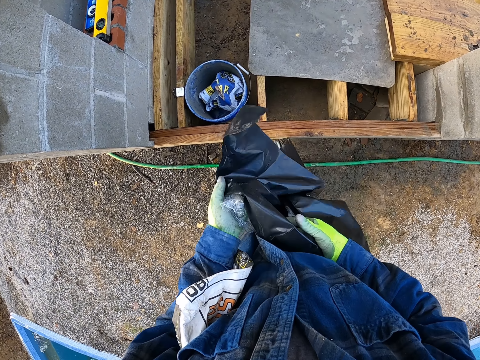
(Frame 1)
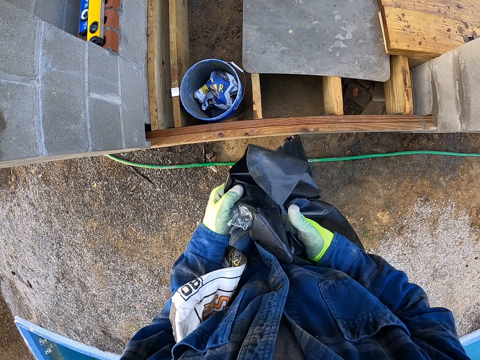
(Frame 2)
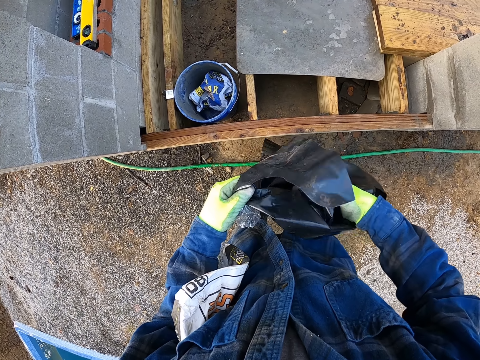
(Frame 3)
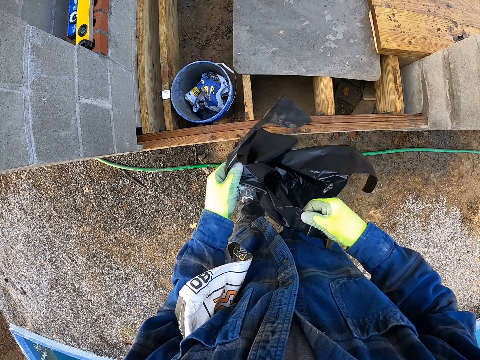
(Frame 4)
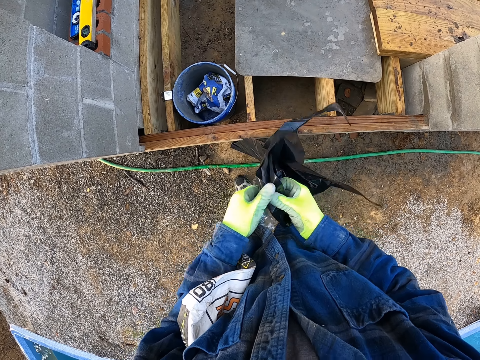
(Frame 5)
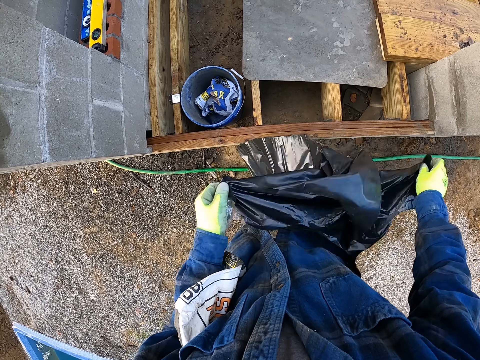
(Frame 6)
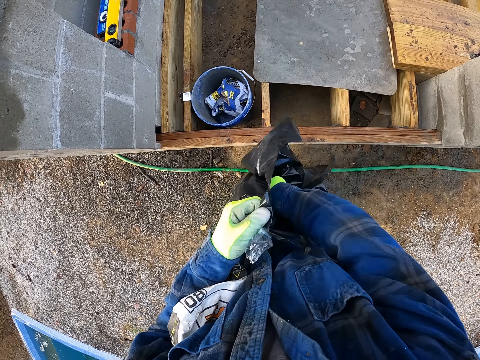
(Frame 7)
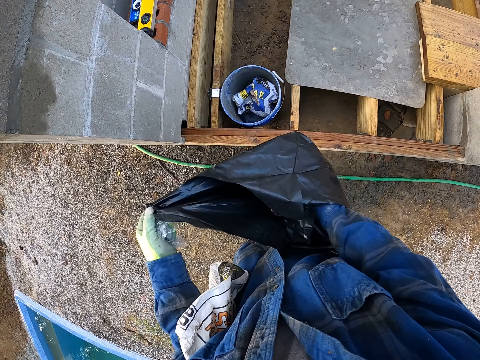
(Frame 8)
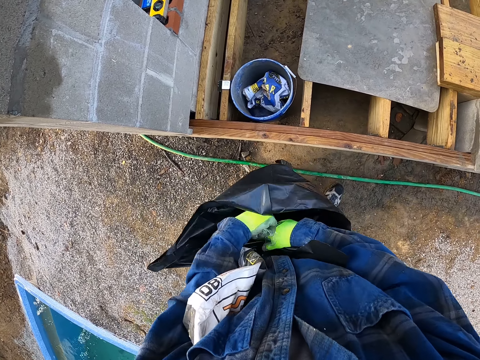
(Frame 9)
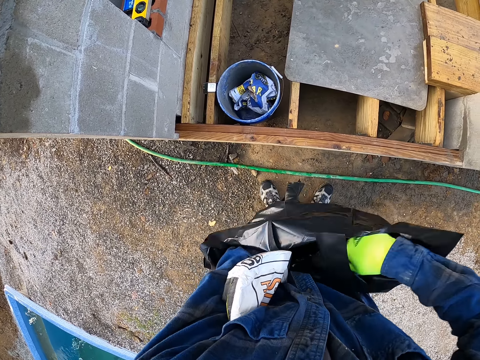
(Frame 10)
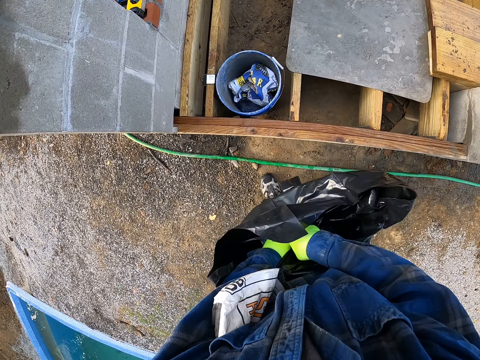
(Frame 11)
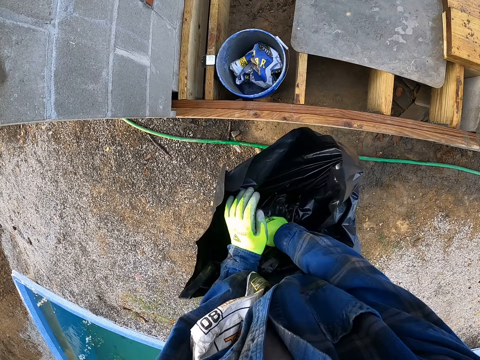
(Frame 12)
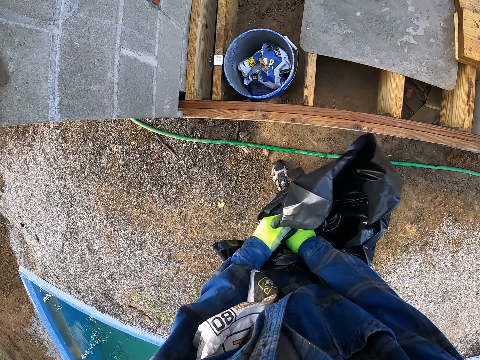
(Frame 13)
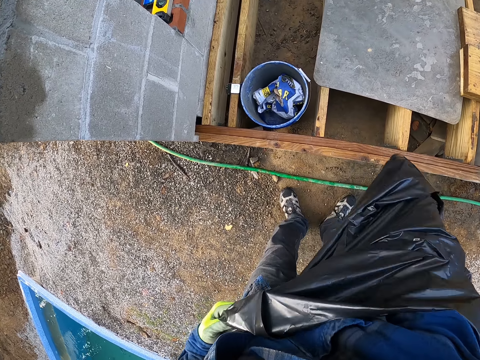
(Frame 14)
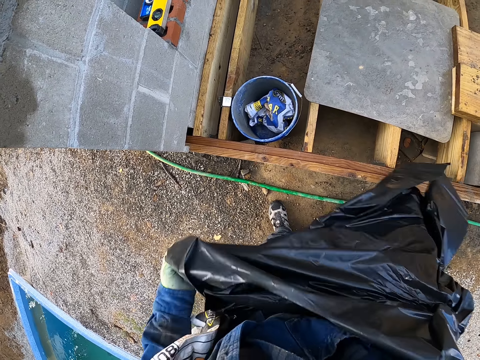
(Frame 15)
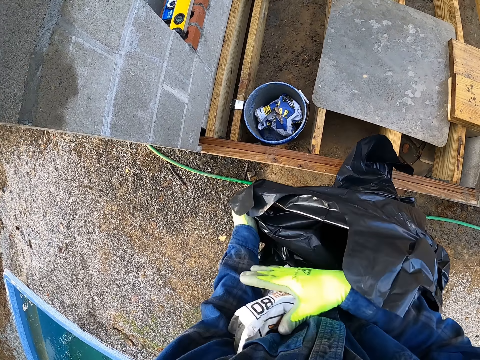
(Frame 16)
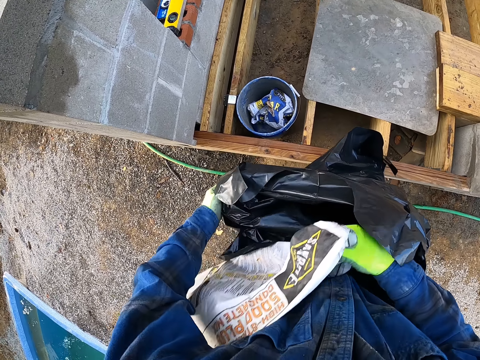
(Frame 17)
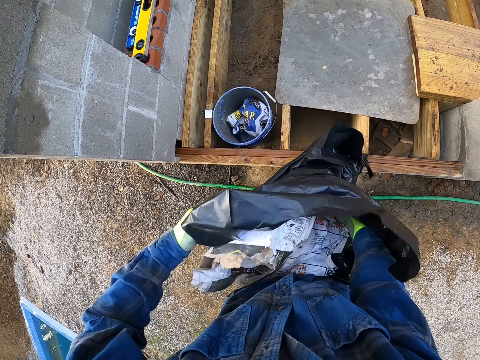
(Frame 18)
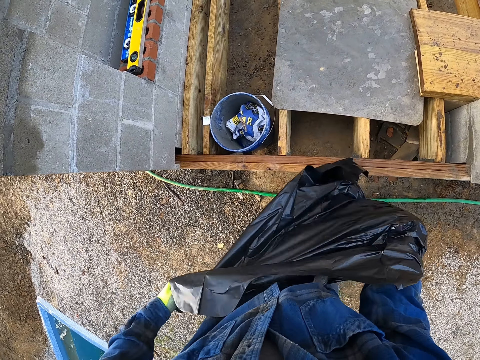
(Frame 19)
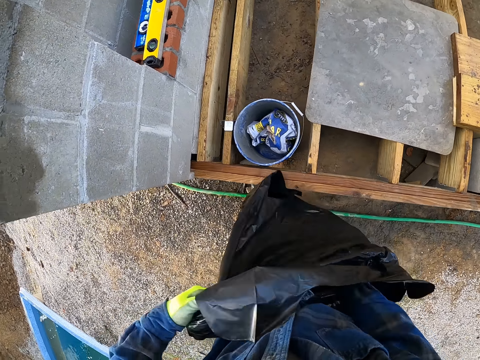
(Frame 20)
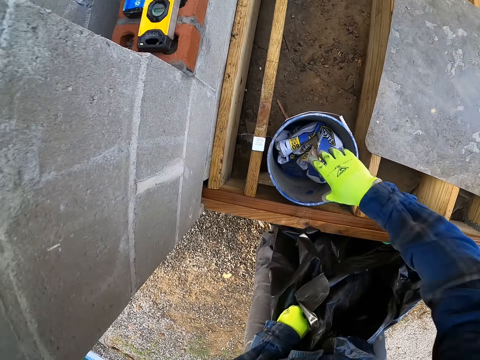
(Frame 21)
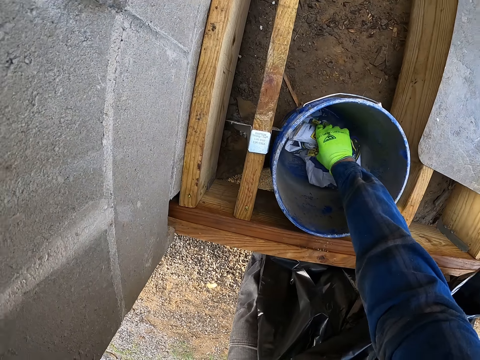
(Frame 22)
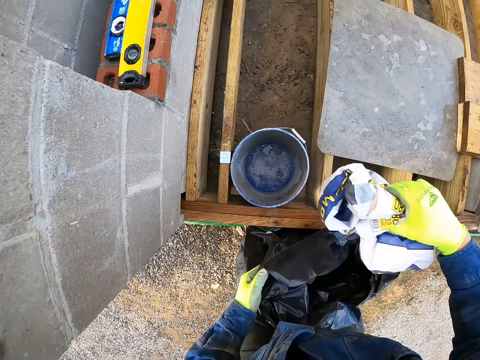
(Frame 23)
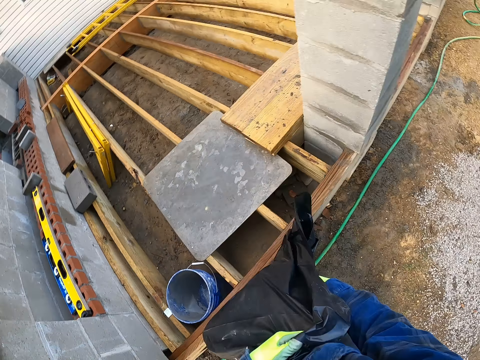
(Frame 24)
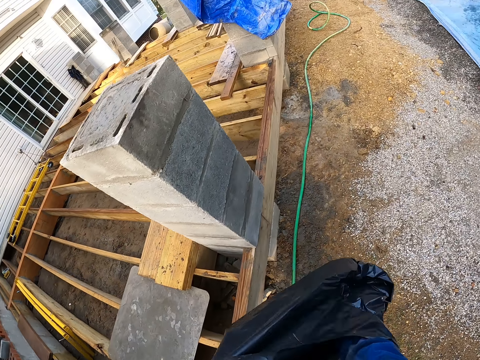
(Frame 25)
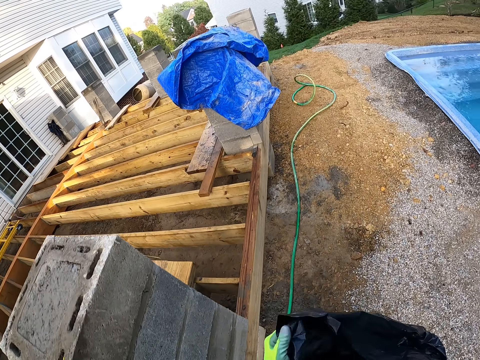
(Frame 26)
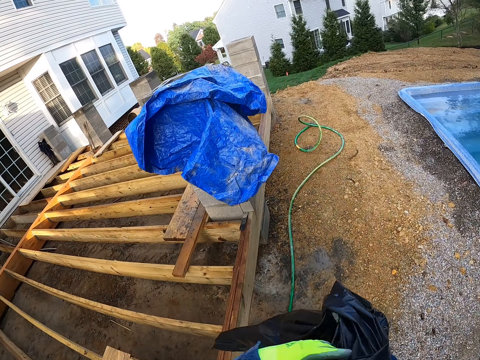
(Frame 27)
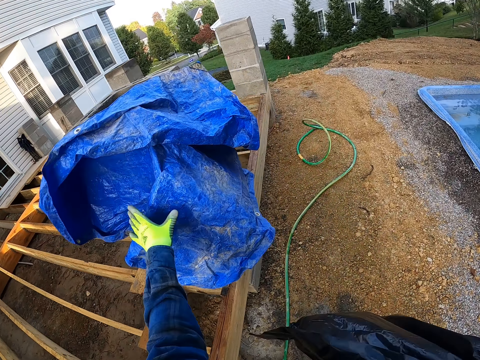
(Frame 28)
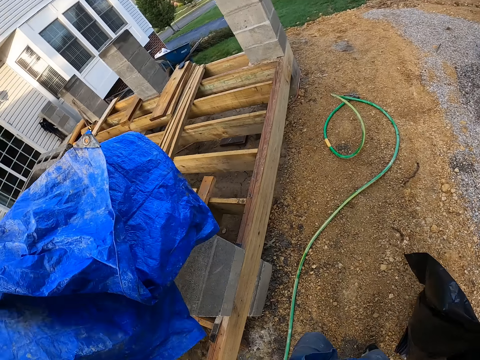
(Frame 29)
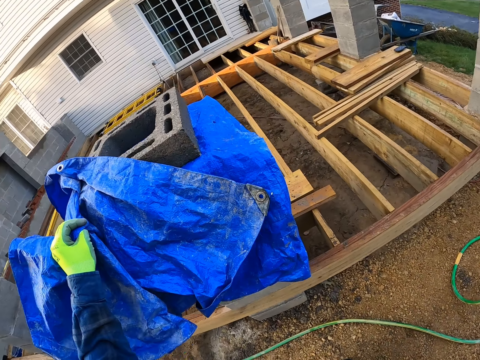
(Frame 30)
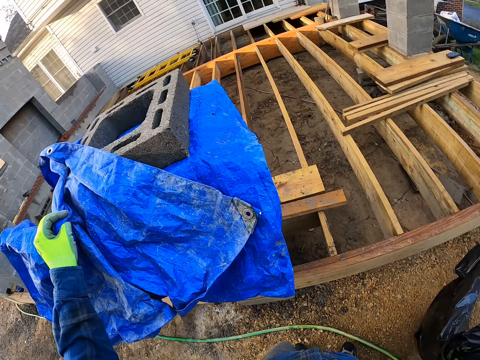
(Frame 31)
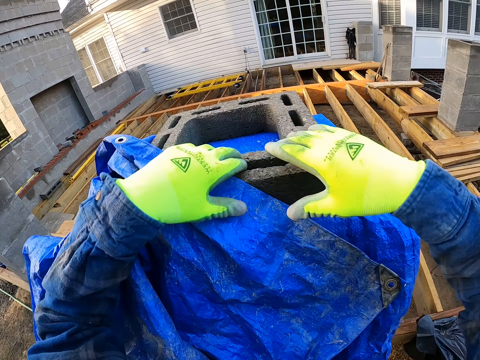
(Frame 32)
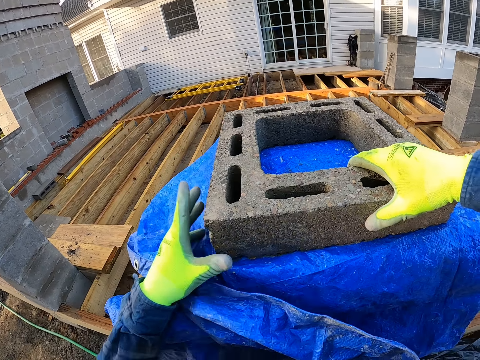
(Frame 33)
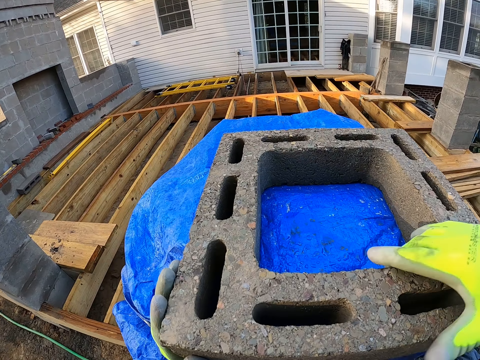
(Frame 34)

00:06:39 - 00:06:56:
The camera wearer adjusts the polythene bag. He puts the bag of cement into the black nylon. He picks up the bag of cement in a bucket with his right hand. He puts the bag of cement into the black bag. He walks towards a hessian paper, and holds the hessian paper. He pulls a blue sack with his left hand. He throws down the polythene bag. He picks up a concrete brick. He removes the block on the blue sack.

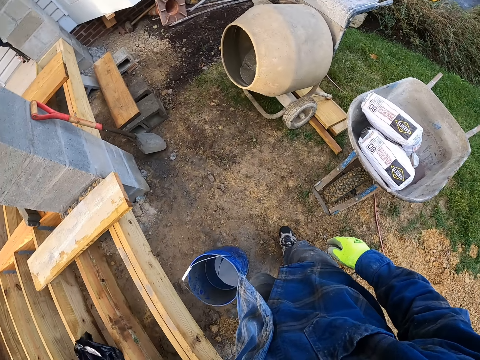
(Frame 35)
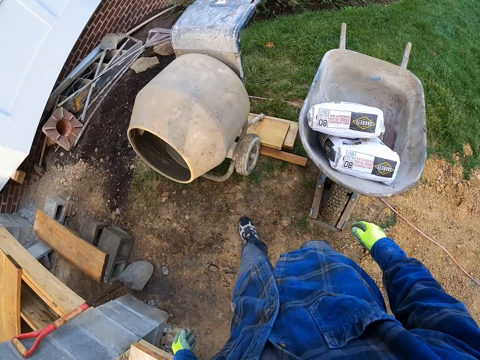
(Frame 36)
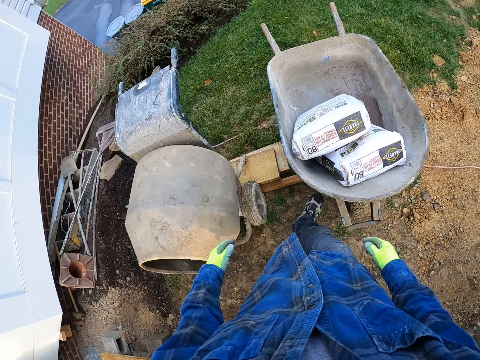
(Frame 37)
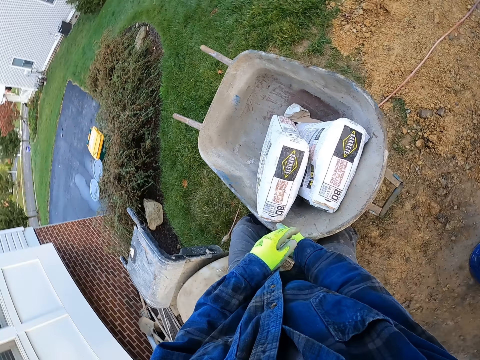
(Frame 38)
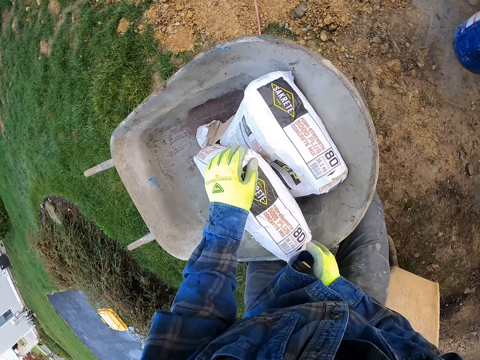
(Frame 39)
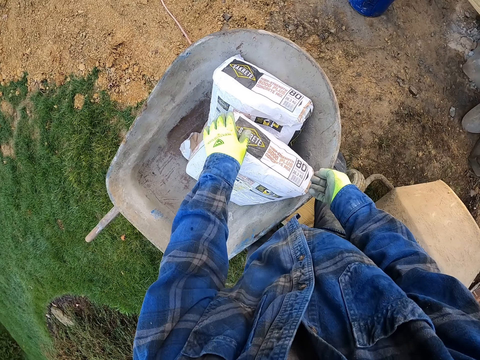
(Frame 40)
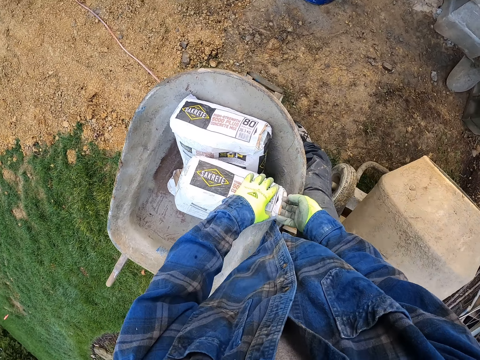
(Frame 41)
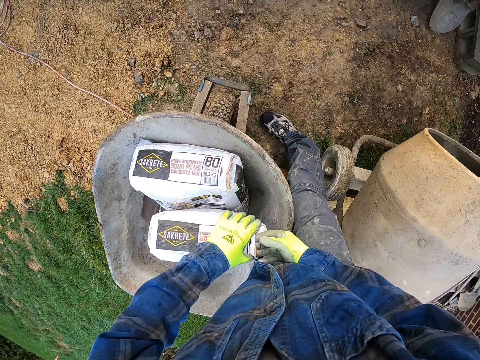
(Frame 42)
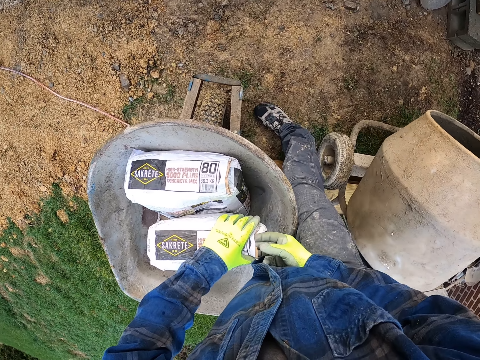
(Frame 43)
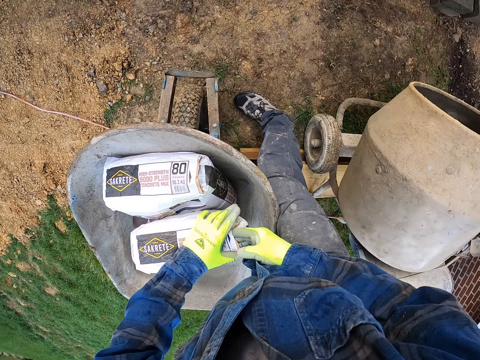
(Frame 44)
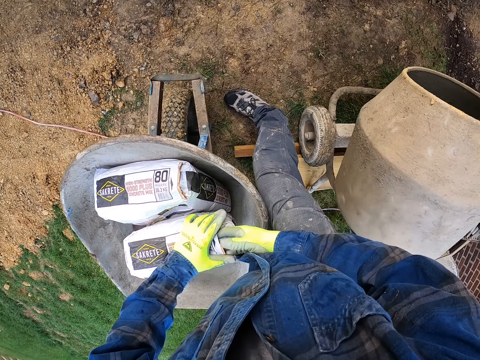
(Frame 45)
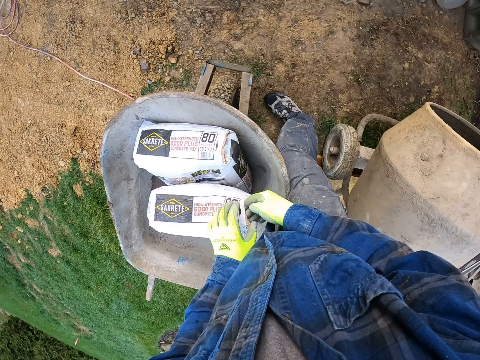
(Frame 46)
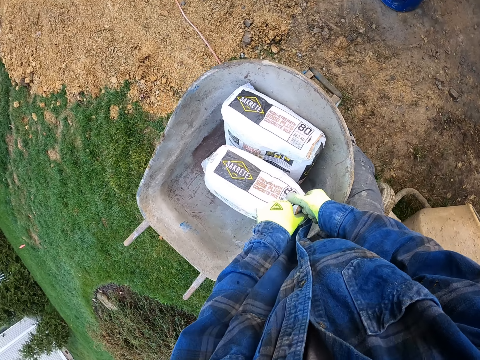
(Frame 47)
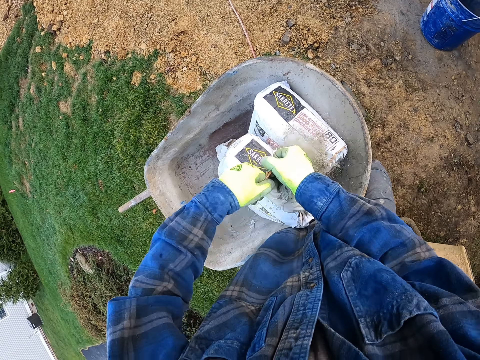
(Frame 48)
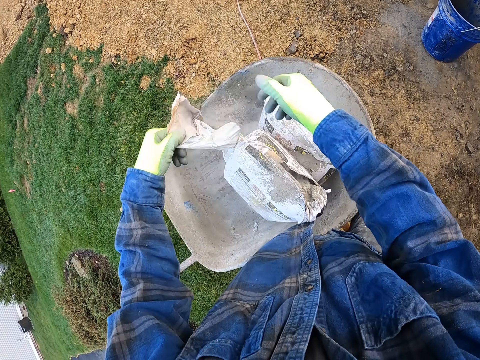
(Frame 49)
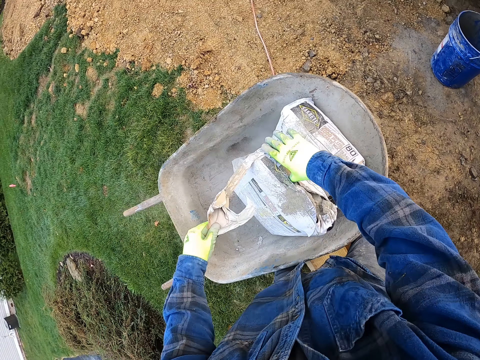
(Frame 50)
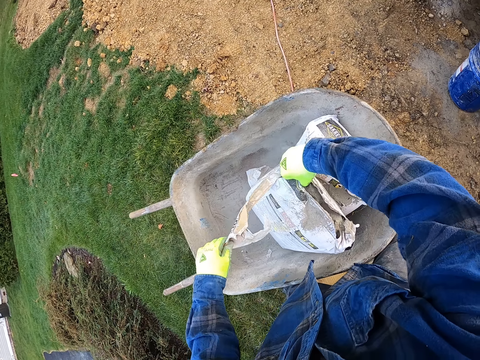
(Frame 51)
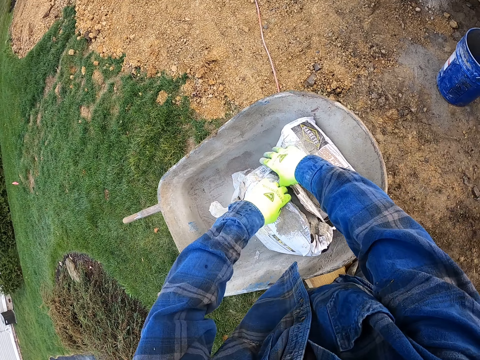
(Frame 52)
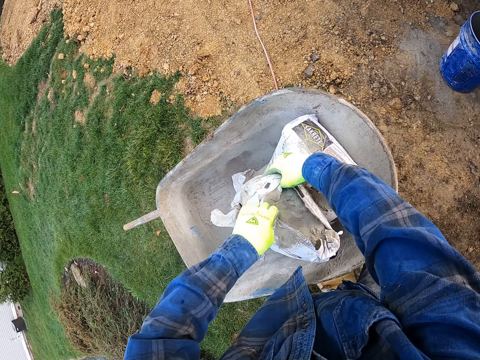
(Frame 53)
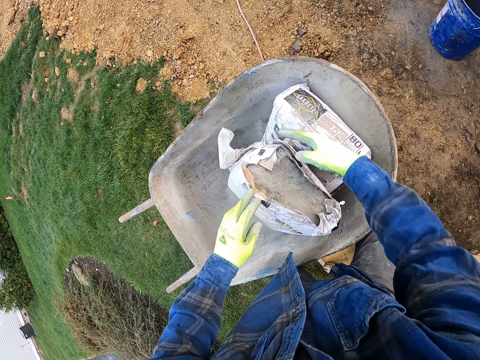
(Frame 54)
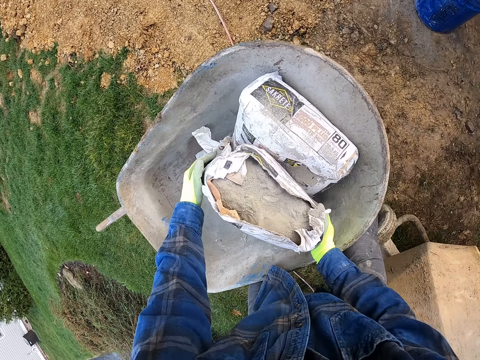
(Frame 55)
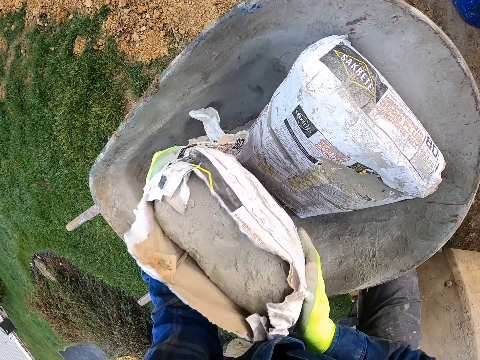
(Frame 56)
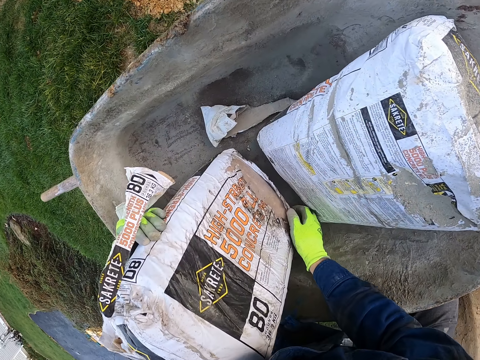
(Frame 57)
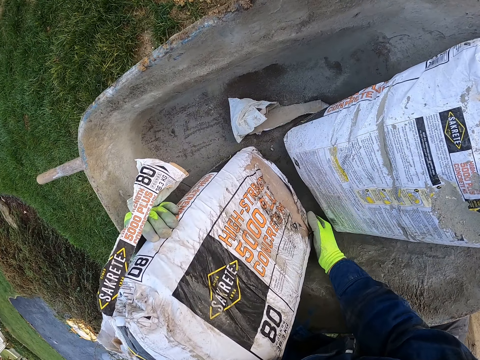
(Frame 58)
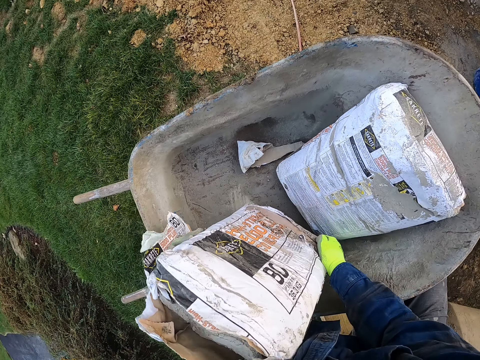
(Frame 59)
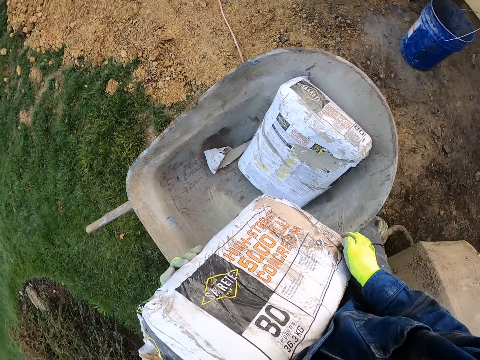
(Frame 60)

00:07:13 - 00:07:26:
The camera wearer adjusts the black nylon in his hands. He drops the black nylon on a woodwork. He holds a bag of cement in the wheelbarrow with his hands. He opens the bag of cement in the wheelbarrow with his hands. He throws the torn bag of cement on the wheelbarrow. He tears open the bag of cement. He picks up the bag of cement in the wheelbarrow.
